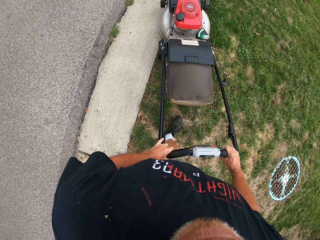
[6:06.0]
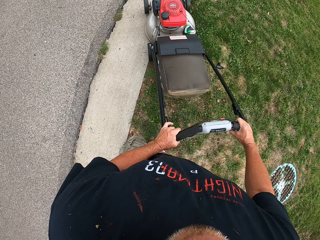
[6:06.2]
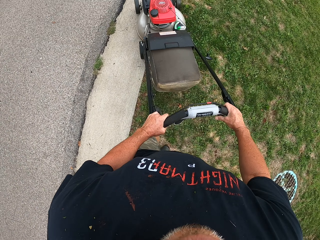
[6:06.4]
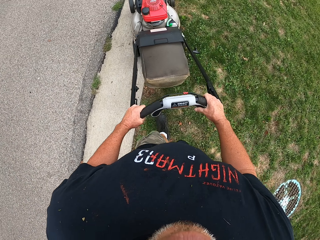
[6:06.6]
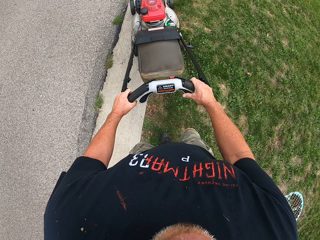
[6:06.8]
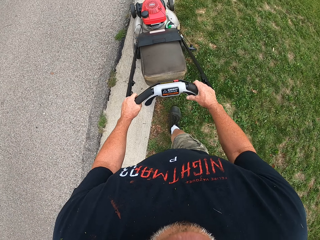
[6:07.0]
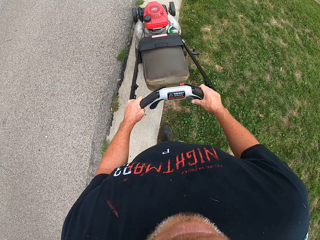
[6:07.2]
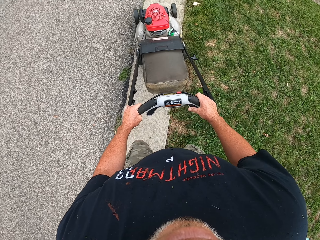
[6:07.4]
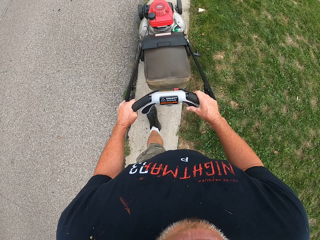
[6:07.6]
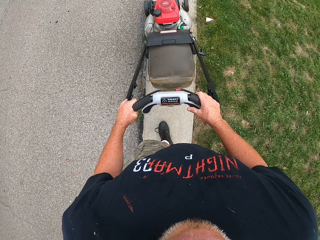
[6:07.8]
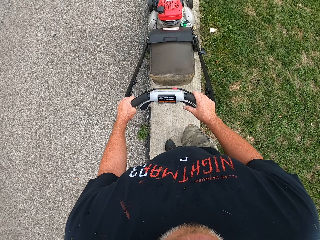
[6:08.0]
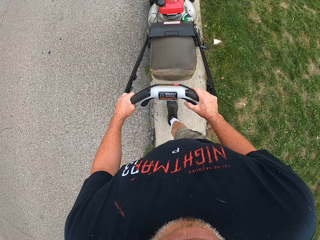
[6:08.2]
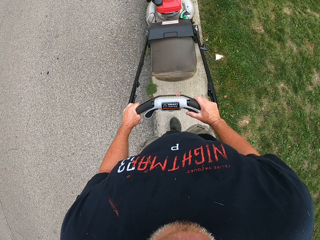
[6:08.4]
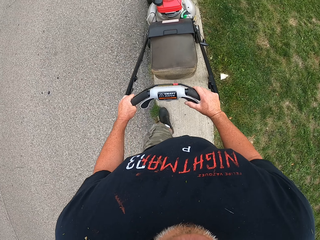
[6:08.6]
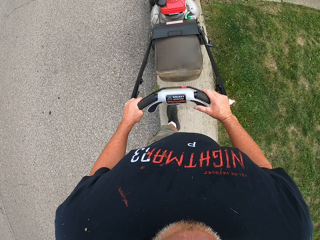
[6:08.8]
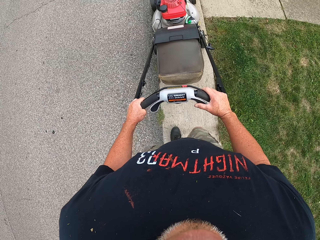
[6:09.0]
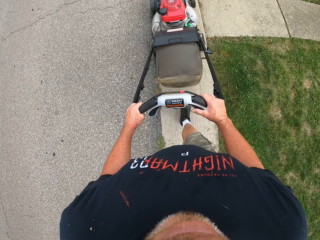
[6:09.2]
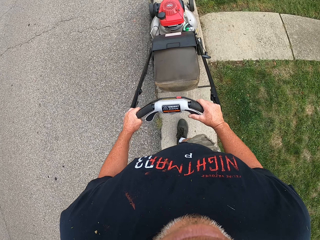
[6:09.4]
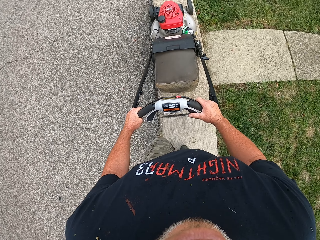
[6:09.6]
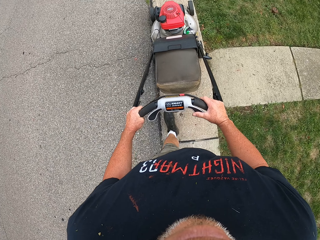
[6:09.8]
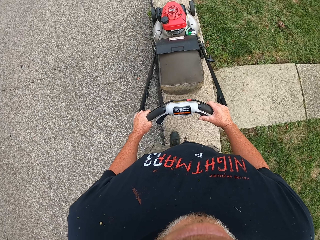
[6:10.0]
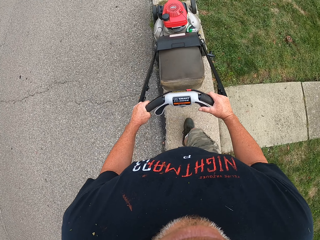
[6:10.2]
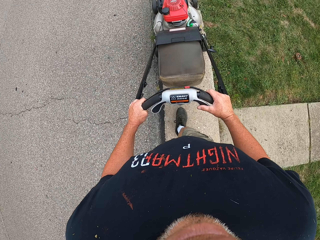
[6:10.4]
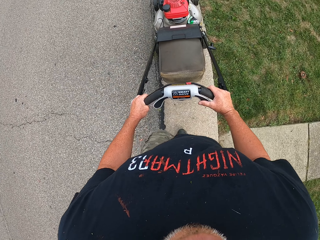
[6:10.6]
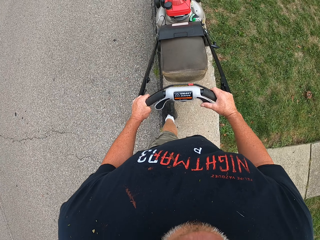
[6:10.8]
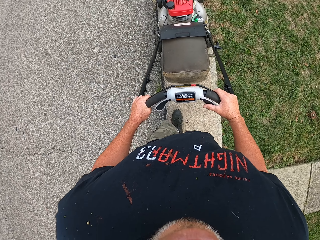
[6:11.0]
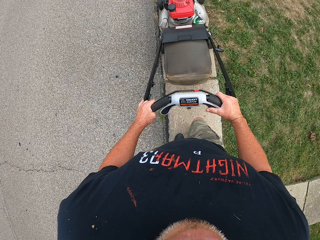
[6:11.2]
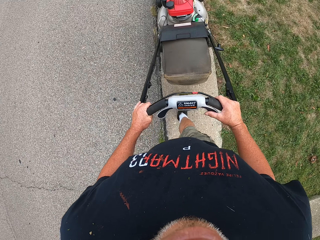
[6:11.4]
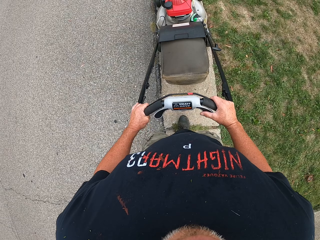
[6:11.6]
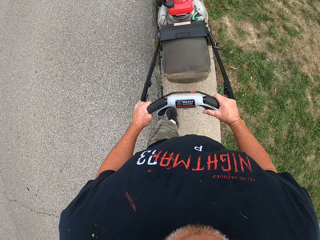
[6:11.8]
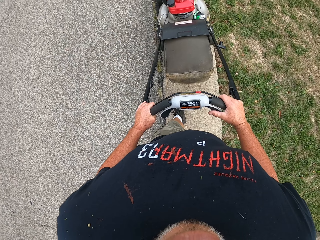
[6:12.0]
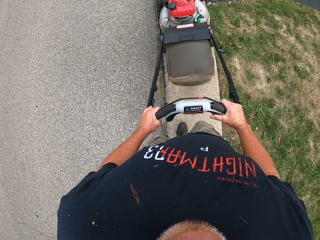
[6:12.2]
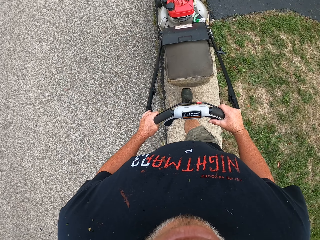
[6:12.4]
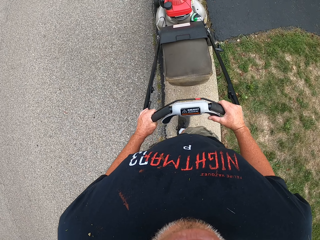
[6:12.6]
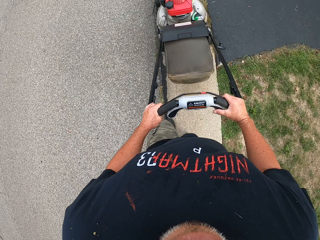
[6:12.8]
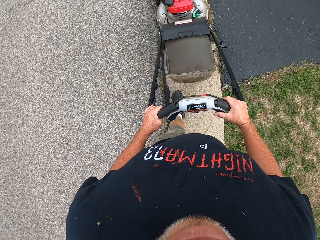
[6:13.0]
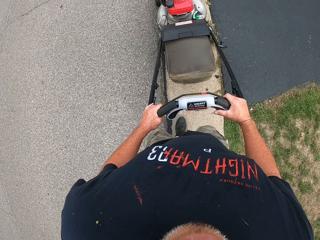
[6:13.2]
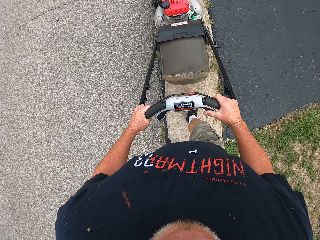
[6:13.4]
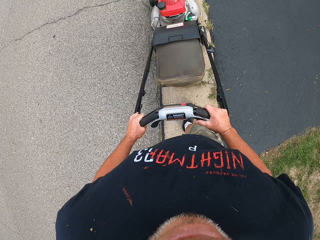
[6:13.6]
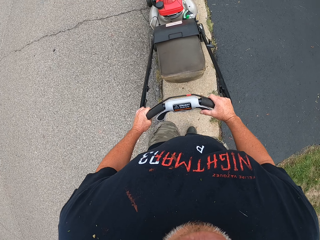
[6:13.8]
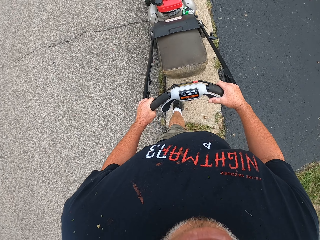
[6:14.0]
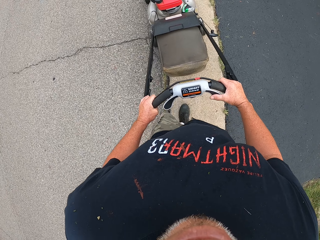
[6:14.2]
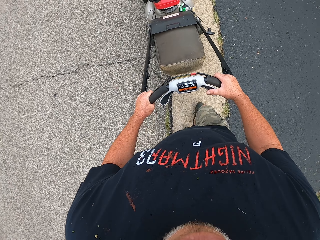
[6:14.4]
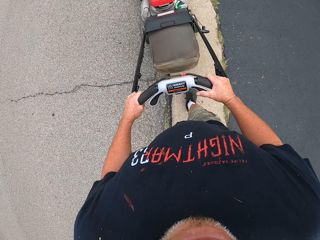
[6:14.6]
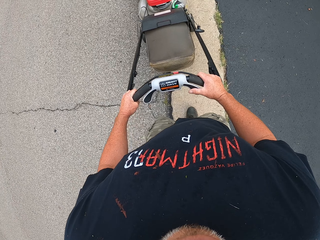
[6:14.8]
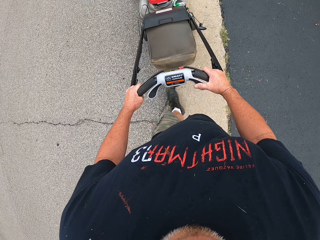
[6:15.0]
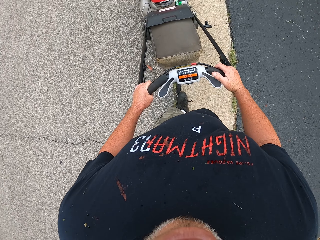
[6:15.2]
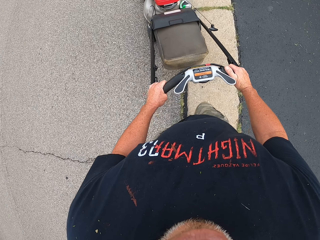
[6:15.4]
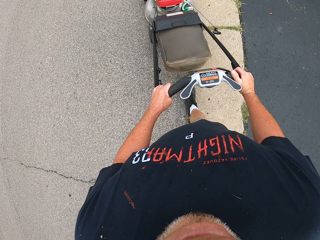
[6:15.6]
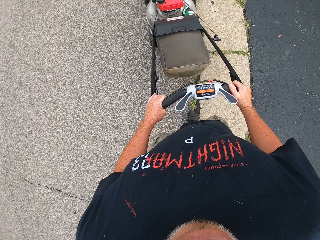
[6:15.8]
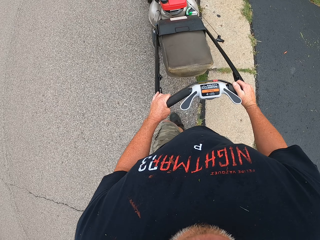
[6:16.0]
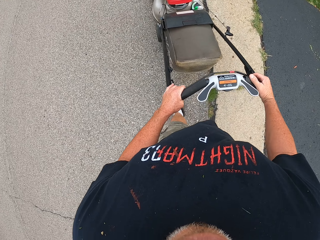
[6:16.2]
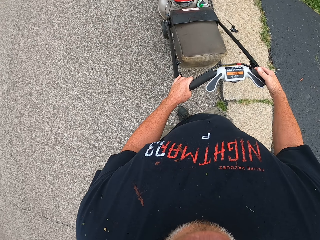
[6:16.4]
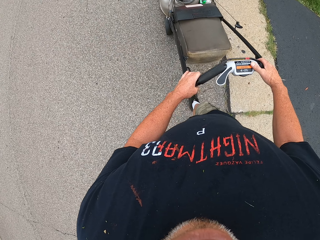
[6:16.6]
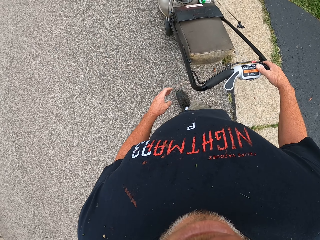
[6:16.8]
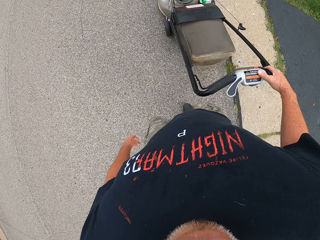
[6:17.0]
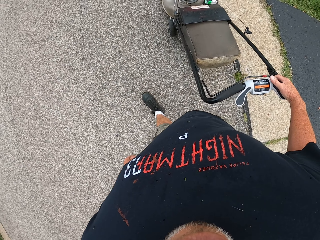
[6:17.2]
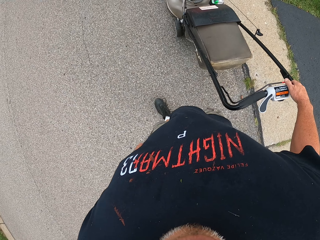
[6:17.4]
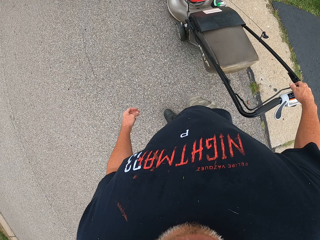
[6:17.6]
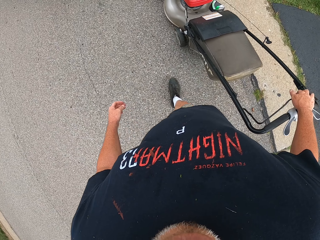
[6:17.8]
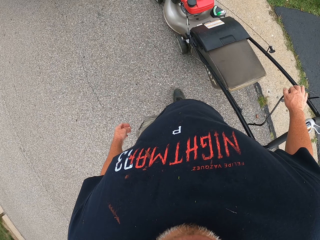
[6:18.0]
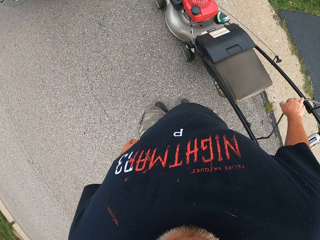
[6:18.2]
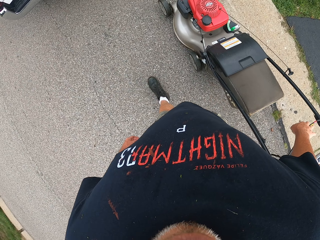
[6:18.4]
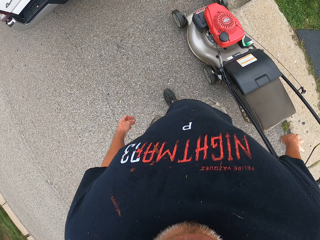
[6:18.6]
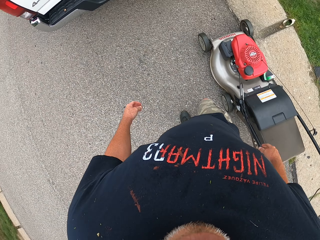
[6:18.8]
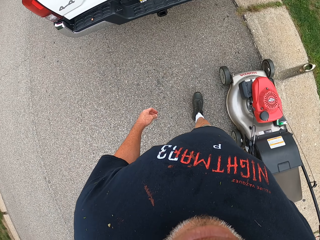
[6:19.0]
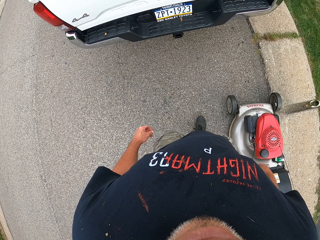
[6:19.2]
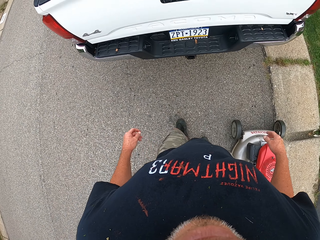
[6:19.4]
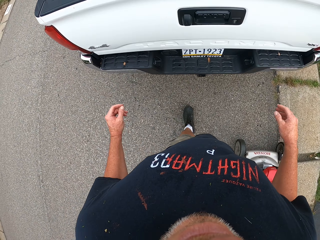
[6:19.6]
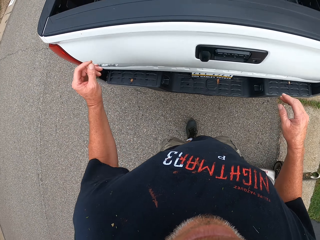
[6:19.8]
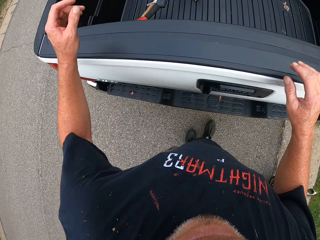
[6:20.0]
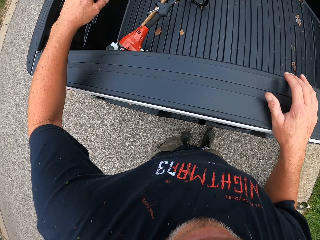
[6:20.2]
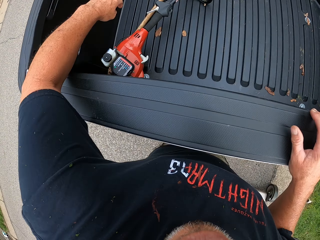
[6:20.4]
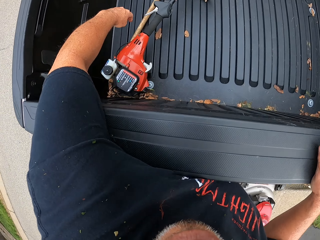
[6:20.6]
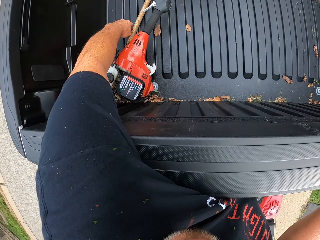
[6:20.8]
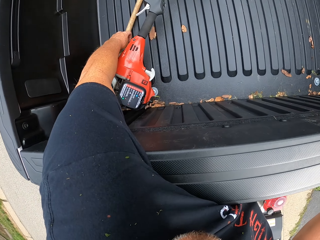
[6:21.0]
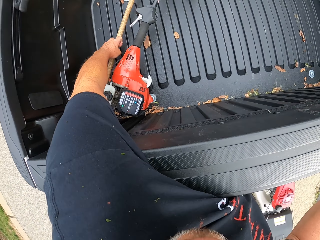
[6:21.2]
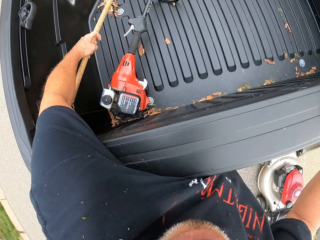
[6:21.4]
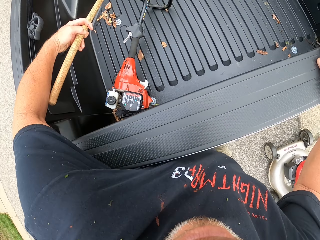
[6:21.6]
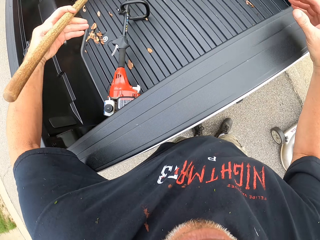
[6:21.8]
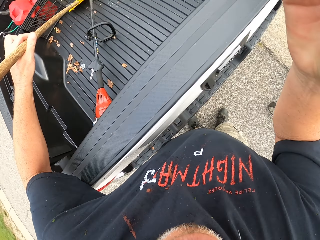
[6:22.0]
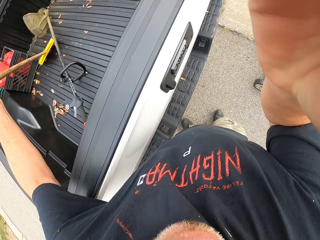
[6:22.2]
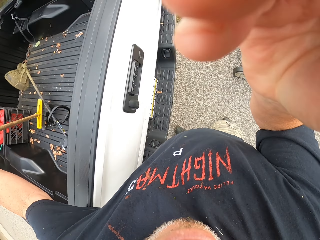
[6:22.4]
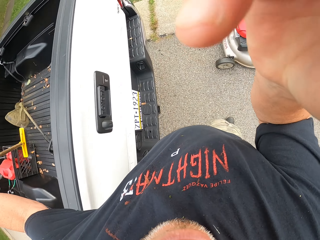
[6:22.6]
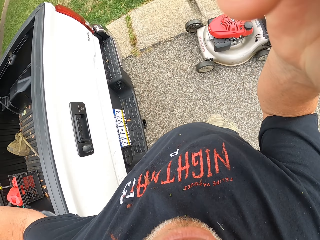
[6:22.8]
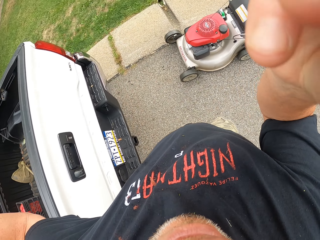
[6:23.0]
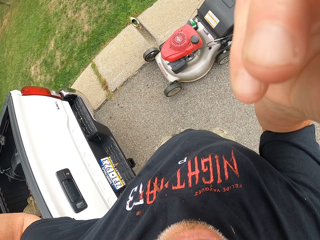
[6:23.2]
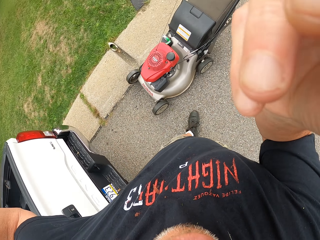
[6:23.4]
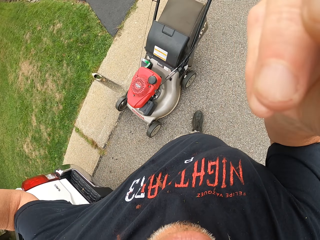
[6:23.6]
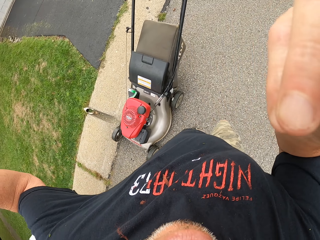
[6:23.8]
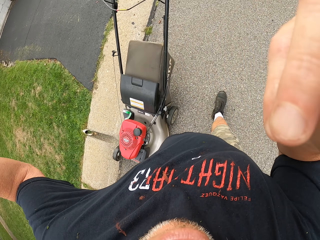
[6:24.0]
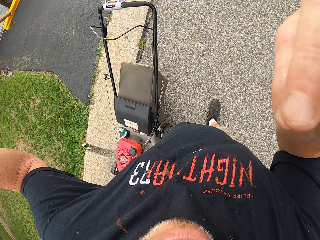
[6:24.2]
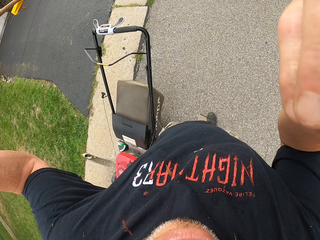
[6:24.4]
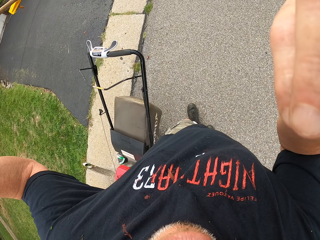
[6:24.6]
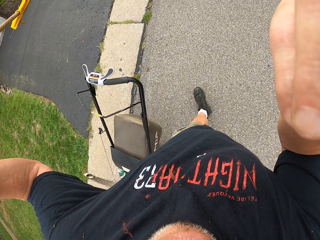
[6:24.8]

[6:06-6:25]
The camera wearer cuts the grass with a lawn mower. He pushes the lawn mower on the asphalt. He stops pushing the lawn mower. He walks away from the lawn mower to the pickup truck. He picks up a rake from the back of the pickup, touches his head with his hand, and walks with the rake in his hand.
